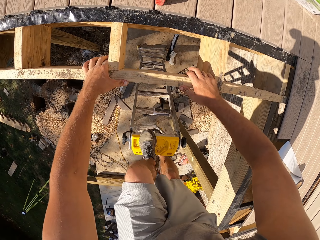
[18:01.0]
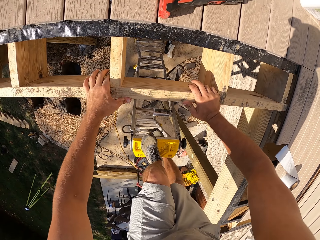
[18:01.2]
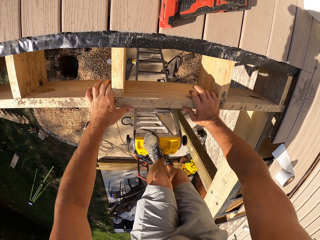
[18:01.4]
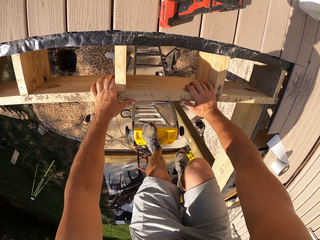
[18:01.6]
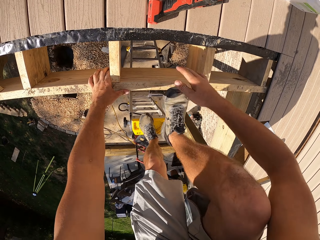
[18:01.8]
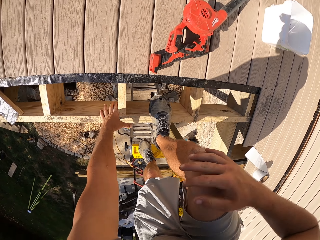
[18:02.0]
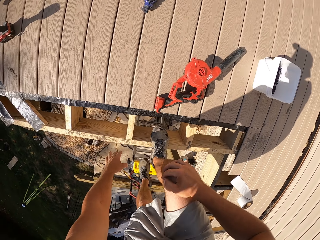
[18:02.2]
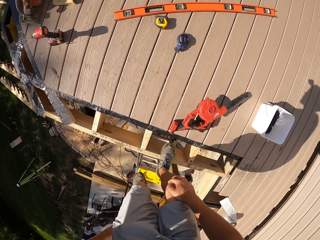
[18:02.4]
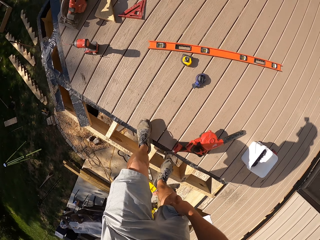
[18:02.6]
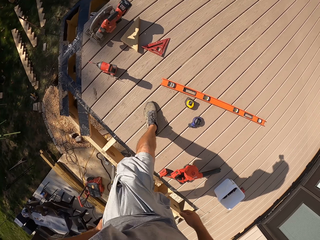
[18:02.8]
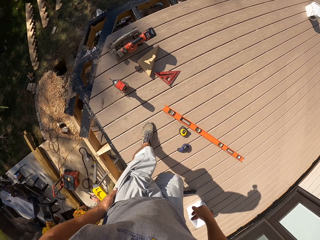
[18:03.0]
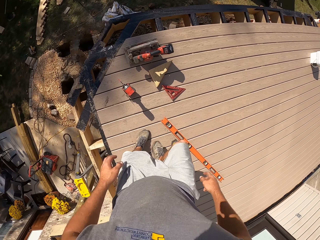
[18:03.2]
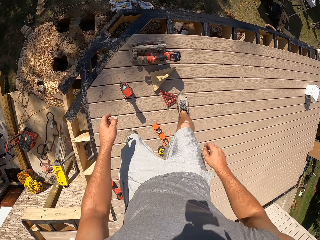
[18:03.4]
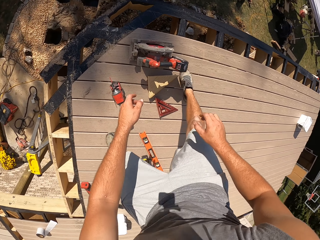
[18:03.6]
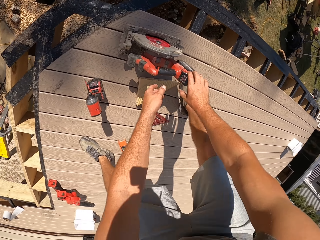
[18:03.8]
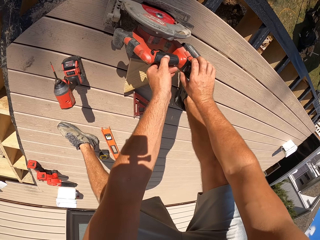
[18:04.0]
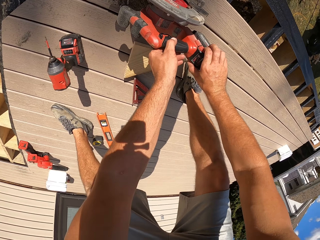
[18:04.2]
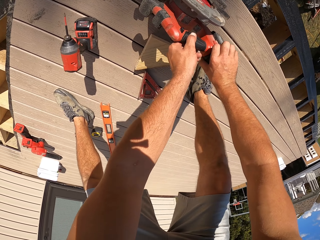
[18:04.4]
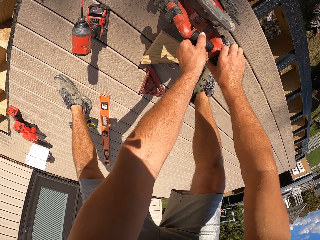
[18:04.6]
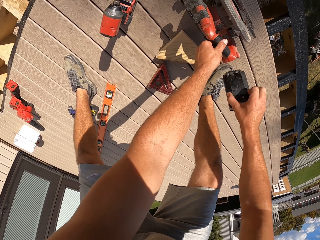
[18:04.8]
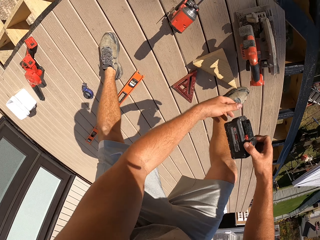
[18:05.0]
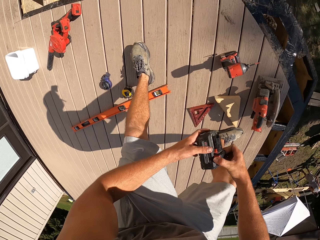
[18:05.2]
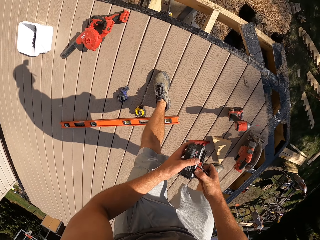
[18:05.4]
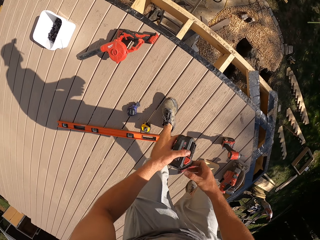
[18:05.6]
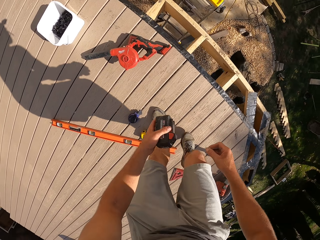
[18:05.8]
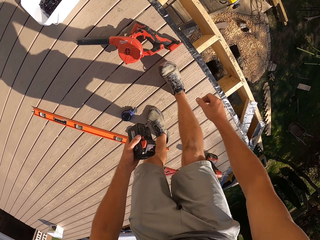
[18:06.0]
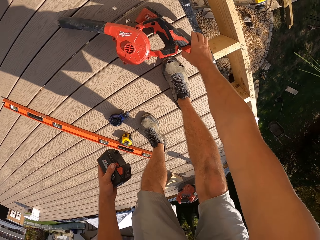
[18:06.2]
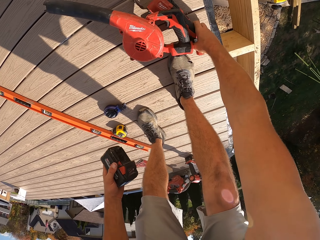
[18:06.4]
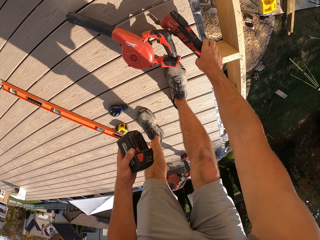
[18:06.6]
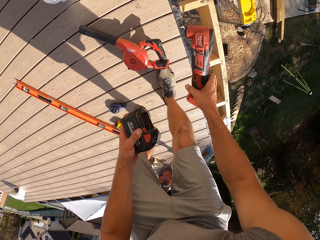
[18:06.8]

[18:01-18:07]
The camera wearer supports his body on a wooden frame. He steps on the wooden frame with the right leg, and walks on the veranda wooden floor. He picks a circular saw battery from the wooden floor with both hands. He picks a power hand saw from the wooden floor.

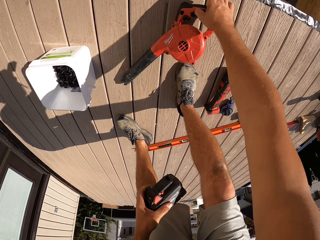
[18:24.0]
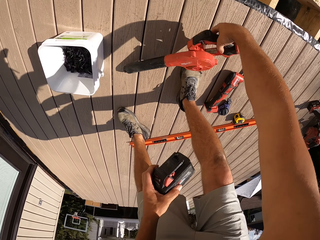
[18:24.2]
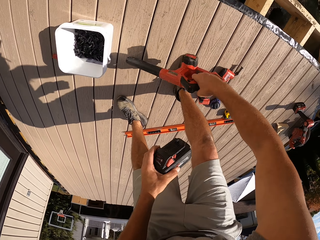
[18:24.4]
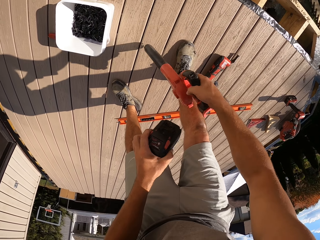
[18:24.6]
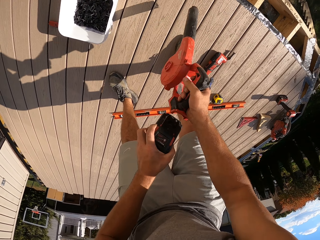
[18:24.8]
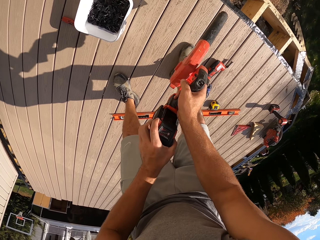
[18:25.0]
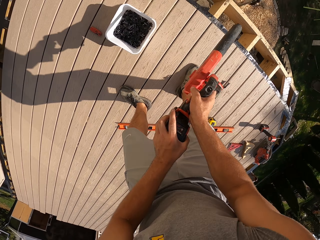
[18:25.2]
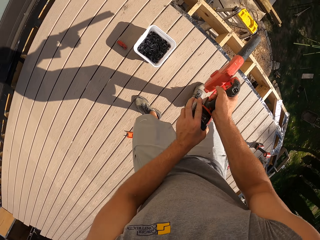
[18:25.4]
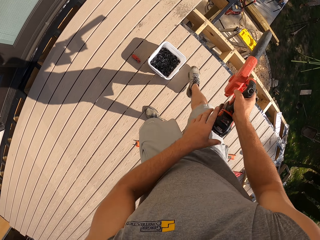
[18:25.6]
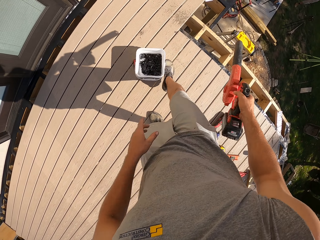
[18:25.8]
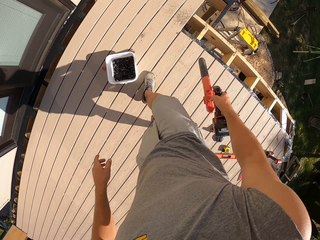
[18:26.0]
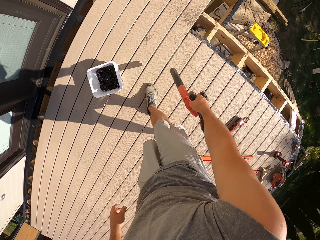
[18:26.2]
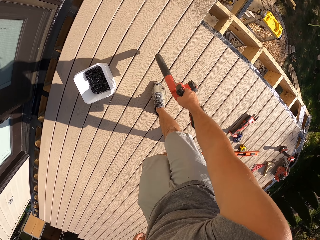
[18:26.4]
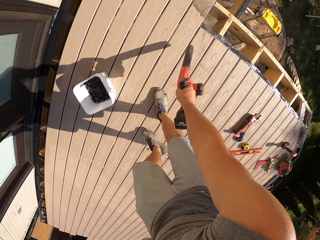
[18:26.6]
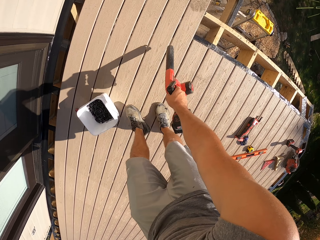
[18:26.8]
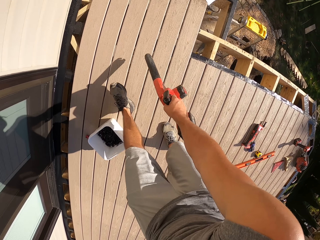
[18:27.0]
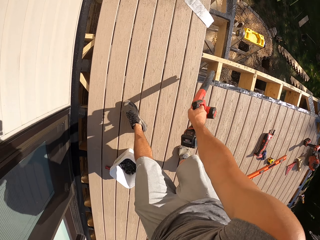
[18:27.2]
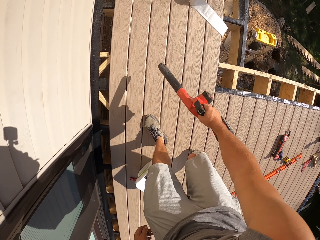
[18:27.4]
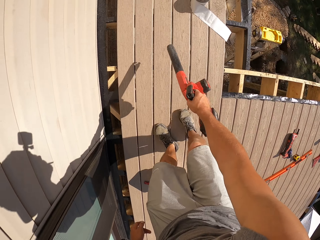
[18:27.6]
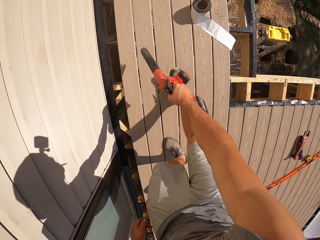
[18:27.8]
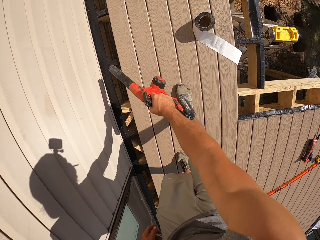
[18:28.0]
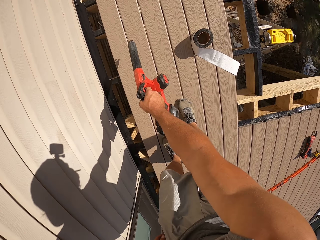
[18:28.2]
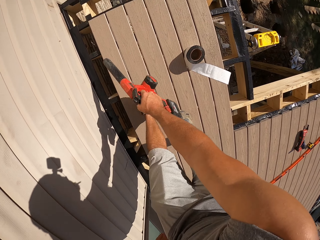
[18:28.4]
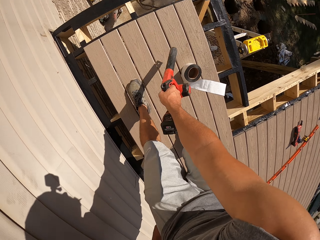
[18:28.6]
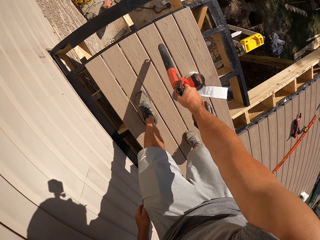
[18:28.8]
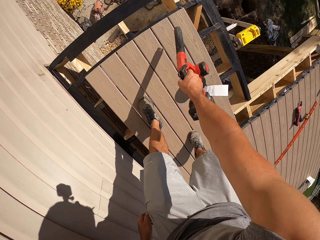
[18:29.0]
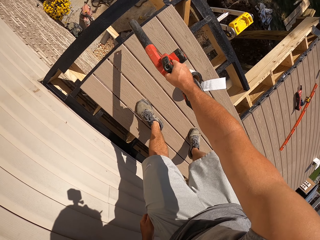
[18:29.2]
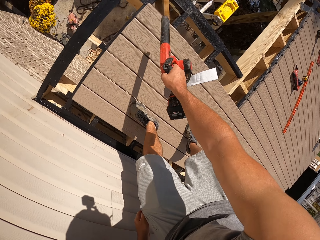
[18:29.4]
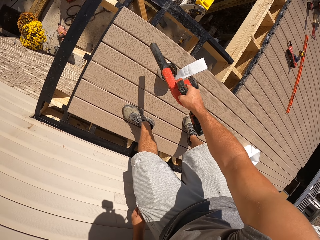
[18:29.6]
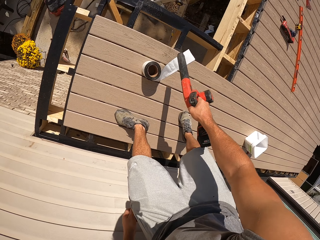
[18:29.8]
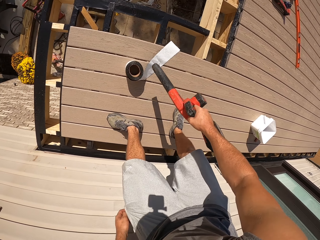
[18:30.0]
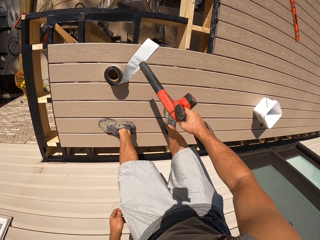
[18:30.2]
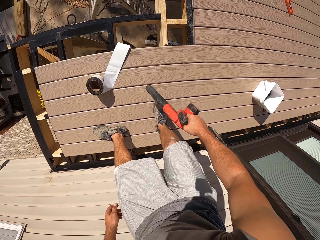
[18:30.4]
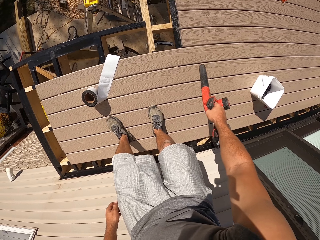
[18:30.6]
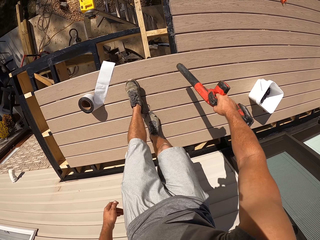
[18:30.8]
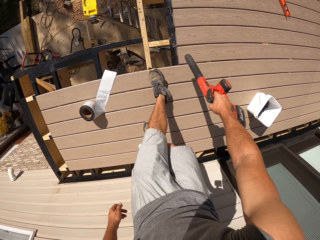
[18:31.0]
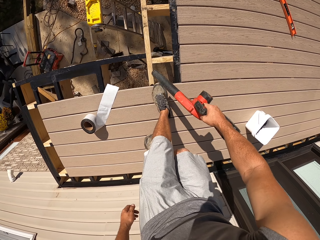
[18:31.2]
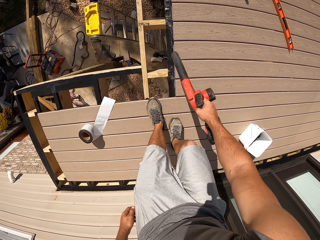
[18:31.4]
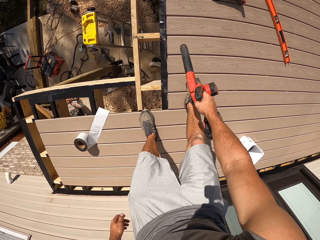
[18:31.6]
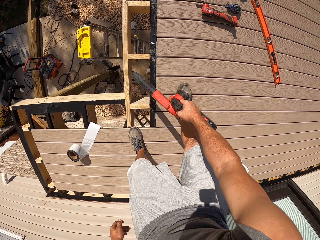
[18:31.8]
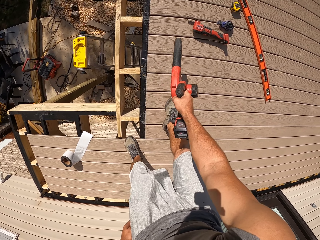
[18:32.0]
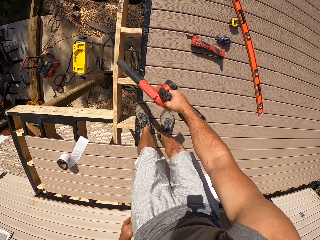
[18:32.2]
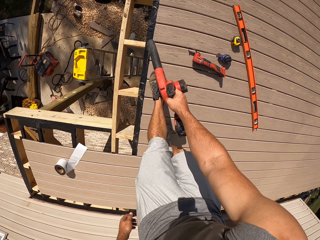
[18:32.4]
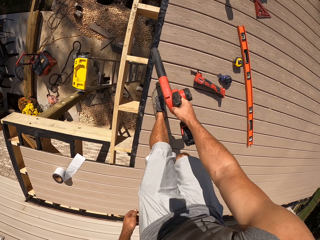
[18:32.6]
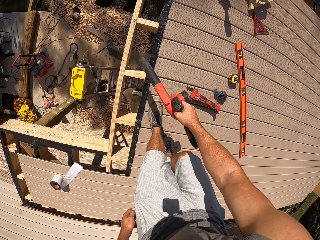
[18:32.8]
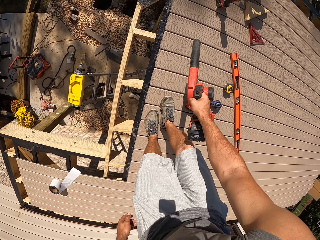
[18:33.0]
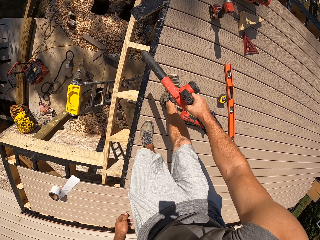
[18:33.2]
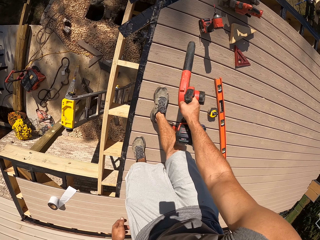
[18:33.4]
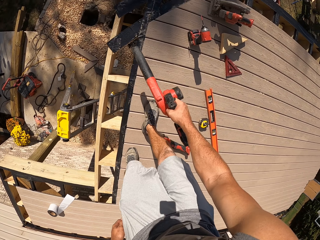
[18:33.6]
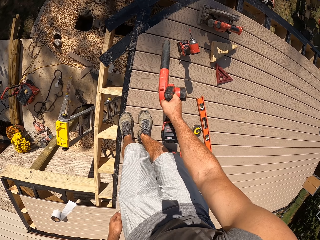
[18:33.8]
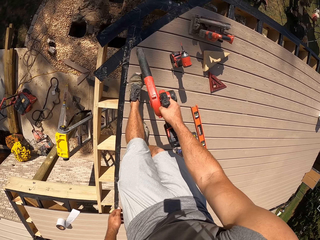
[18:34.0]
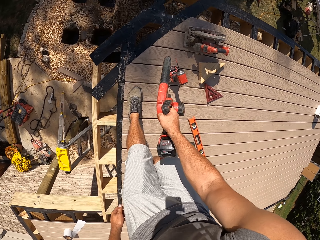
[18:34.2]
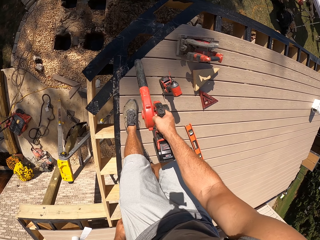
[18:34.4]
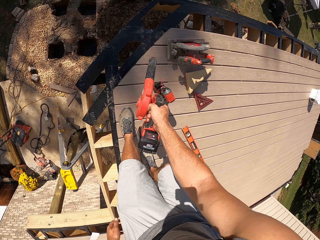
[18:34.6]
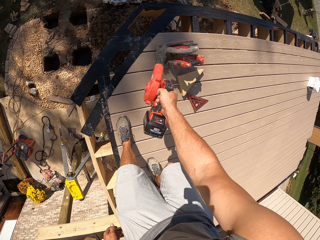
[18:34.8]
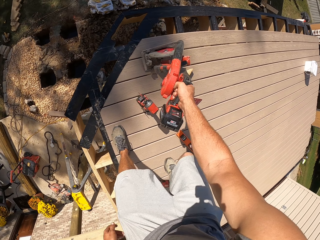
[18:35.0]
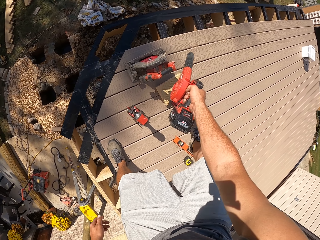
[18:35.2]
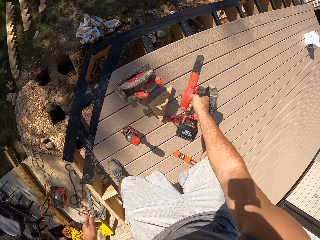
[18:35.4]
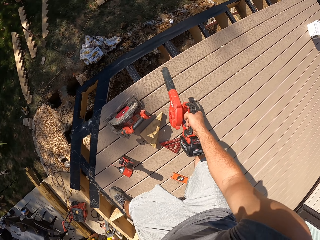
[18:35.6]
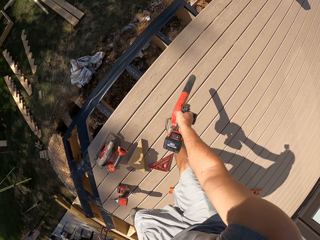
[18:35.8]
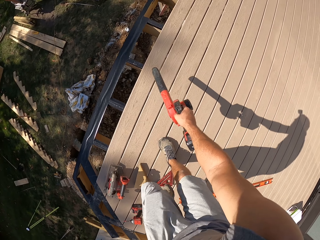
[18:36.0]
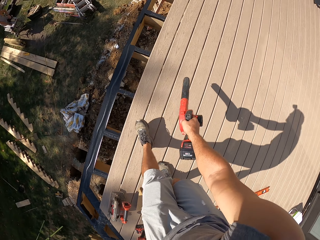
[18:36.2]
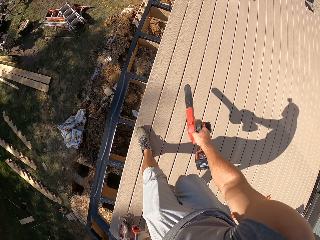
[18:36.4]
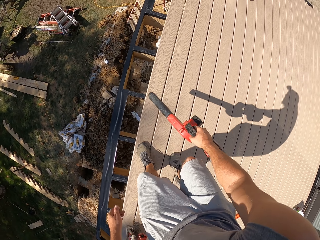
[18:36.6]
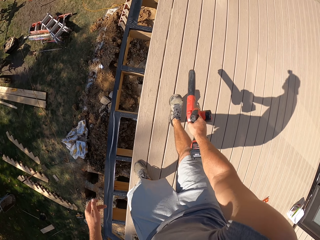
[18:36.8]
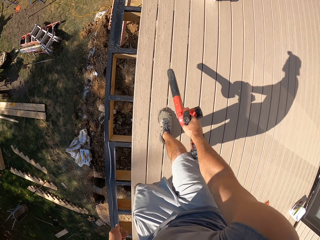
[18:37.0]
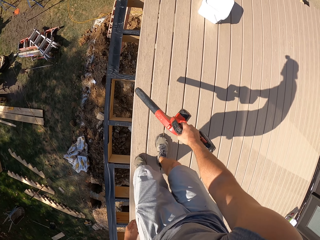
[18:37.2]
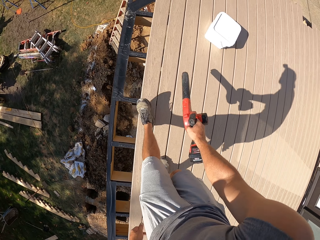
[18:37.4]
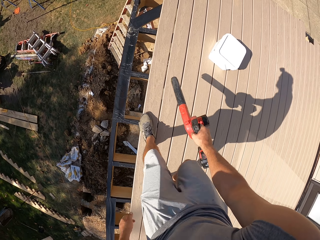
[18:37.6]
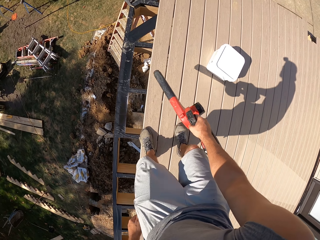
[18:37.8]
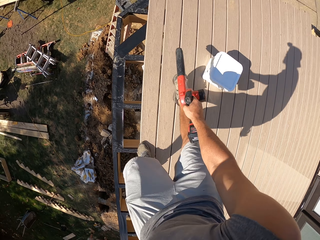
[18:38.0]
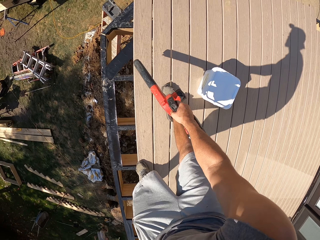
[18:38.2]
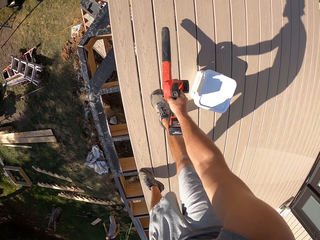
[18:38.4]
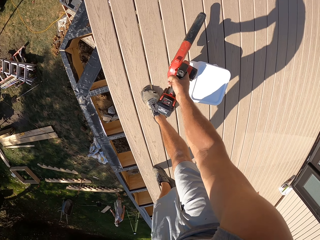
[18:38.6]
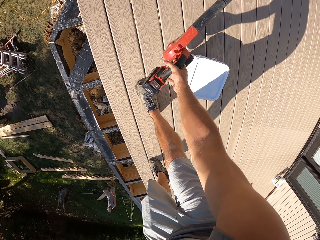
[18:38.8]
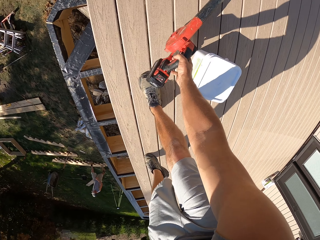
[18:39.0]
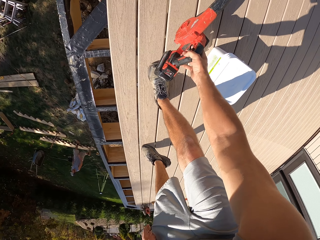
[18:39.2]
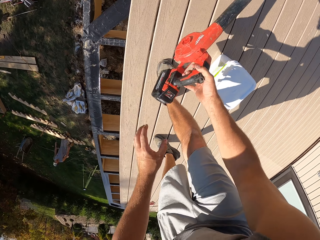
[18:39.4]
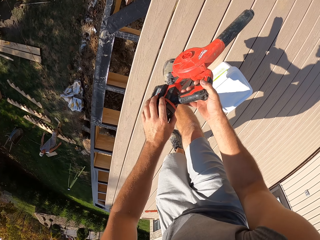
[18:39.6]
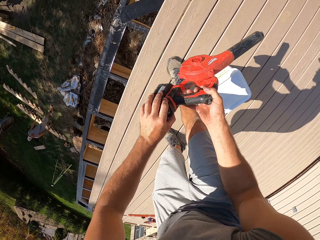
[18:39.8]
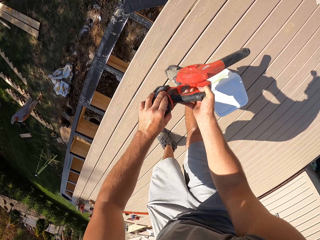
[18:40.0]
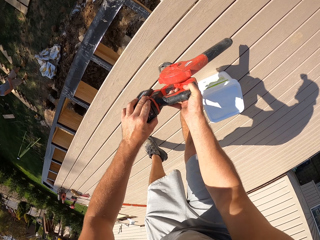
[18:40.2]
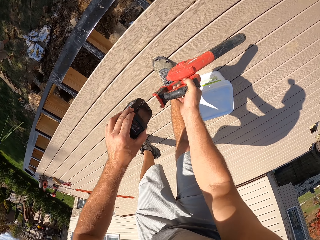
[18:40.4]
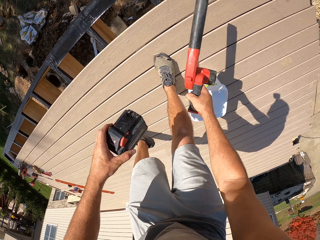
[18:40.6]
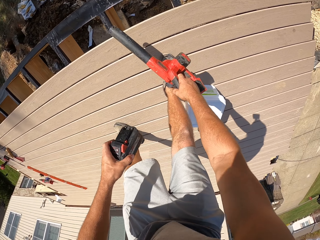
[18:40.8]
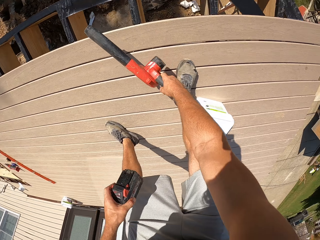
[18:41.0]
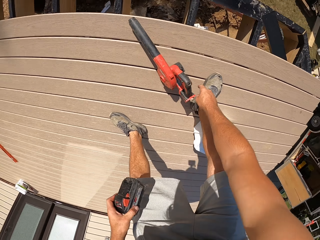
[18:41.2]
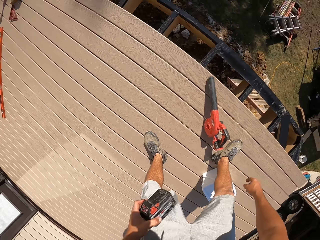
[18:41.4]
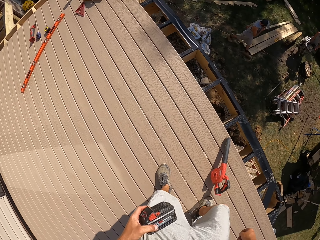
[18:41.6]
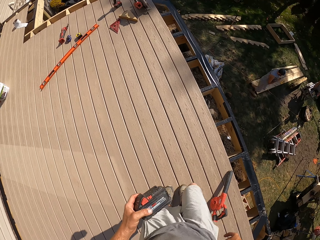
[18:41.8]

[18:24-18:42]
The camera wearer places the cordless oscillator on the floor boards. They pick the cordless handheld vacuum, and attach the battery power on the cordless handheld vacuum. They drag the screw tin on the floor boards by the leg. They blow the dirt with the cordless handheld vacuum. They disconnect the battery power from the cordless handheld vacuum. They place the cordless handheld vacuum on the floor boards.
